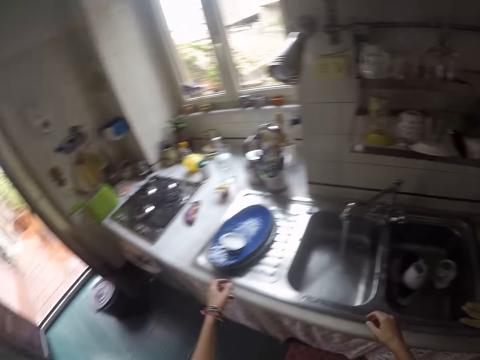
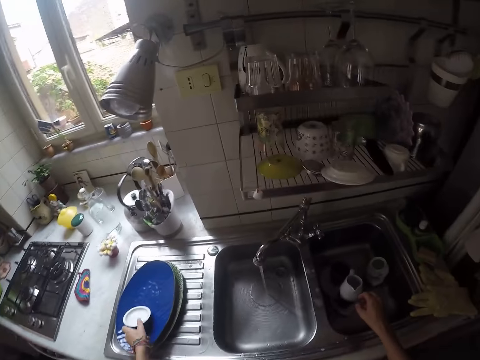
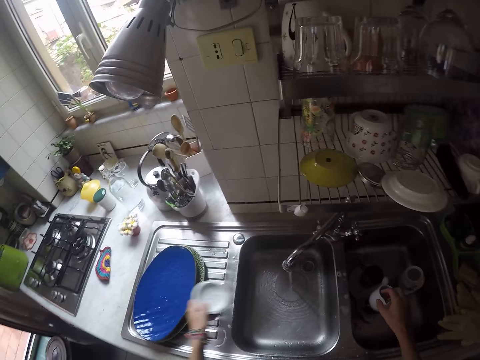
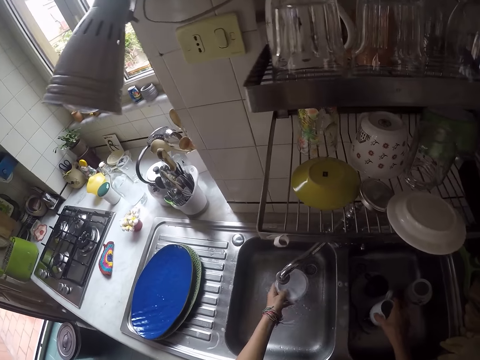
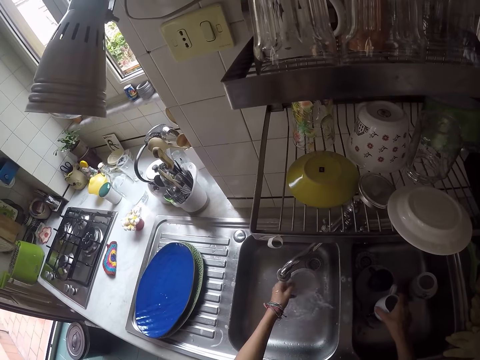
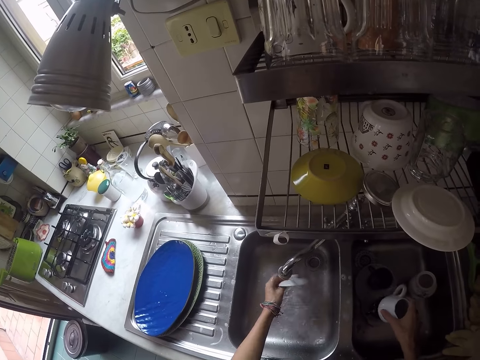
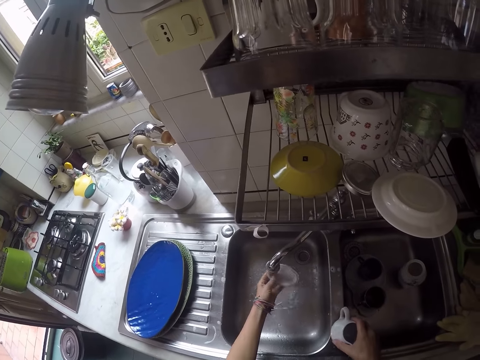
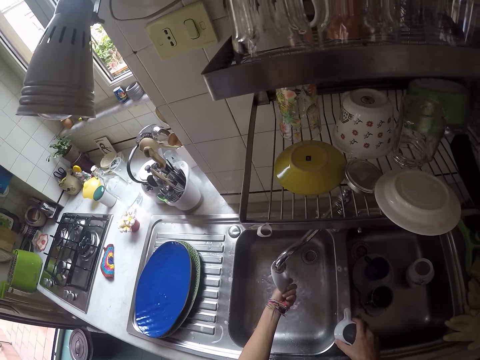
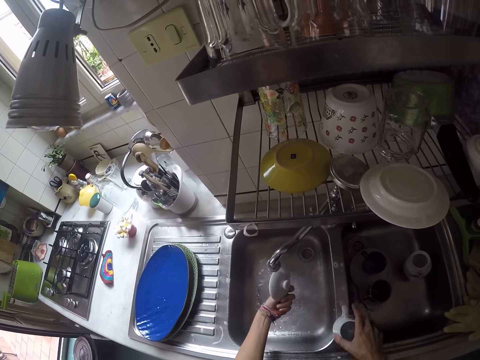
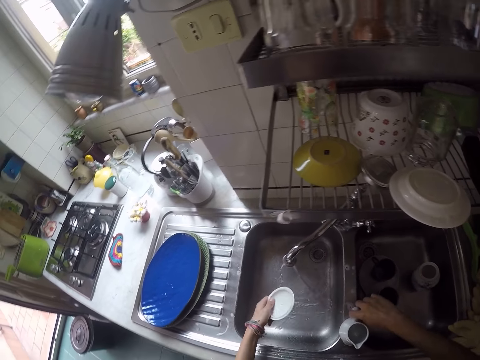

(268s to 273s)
The camera wearer takes a bowl lid on the tray. They rinse the lid. They take a teapot in the other sink. They put the teapot on the sink slab.

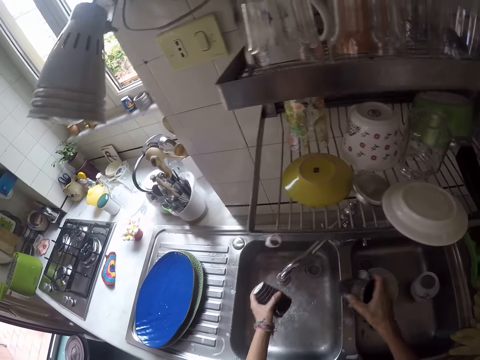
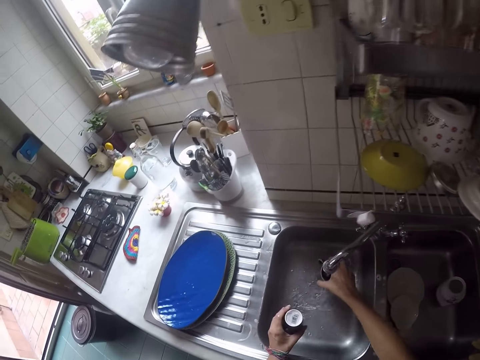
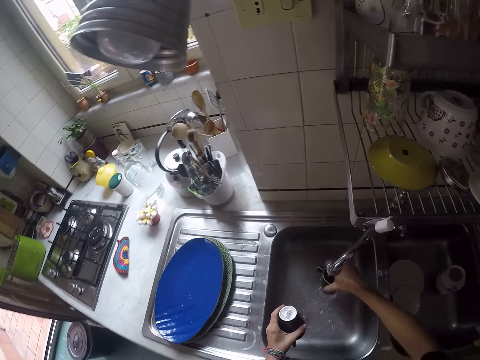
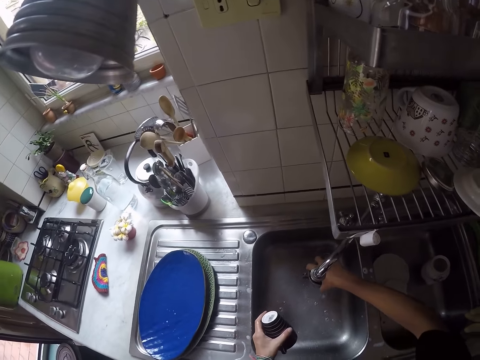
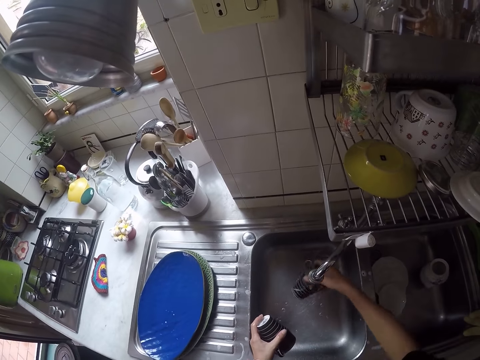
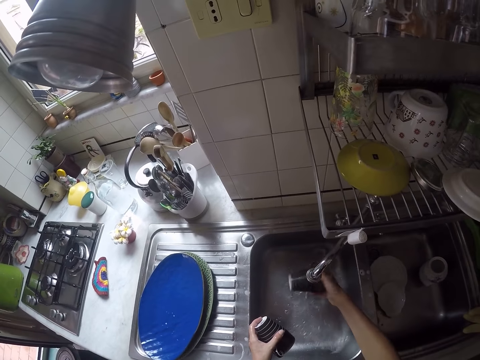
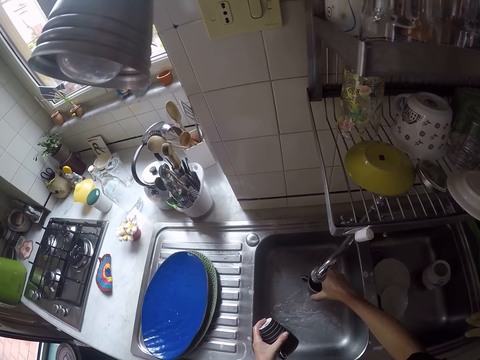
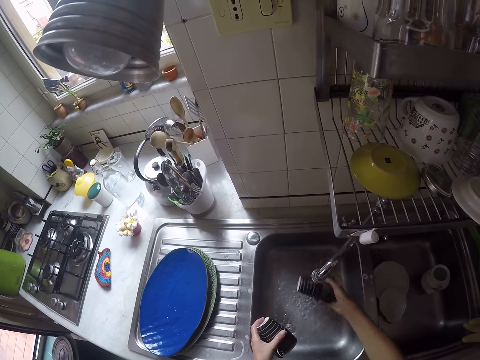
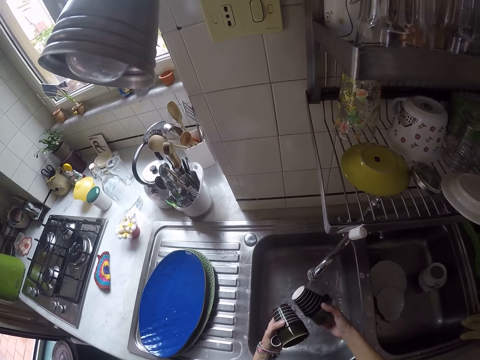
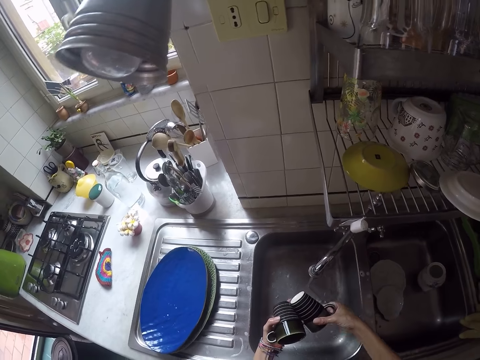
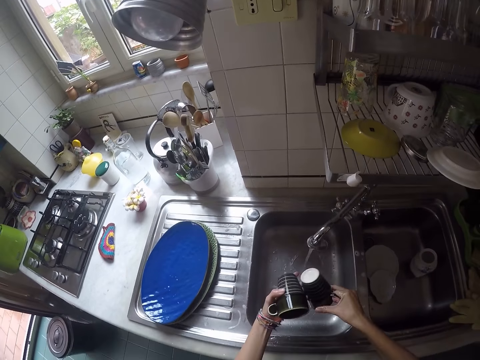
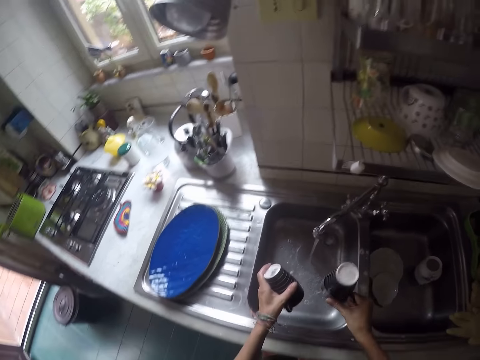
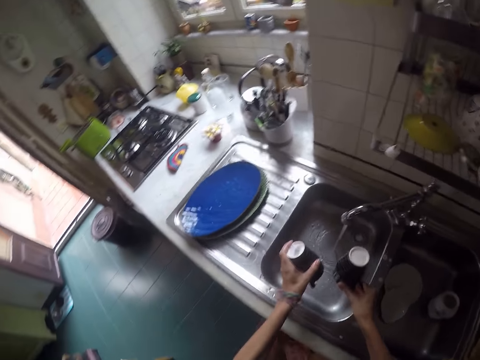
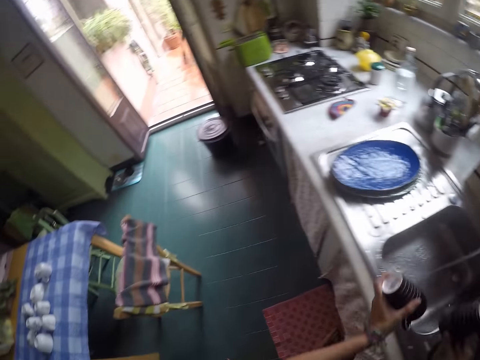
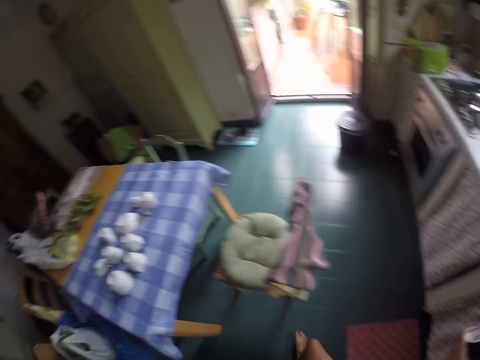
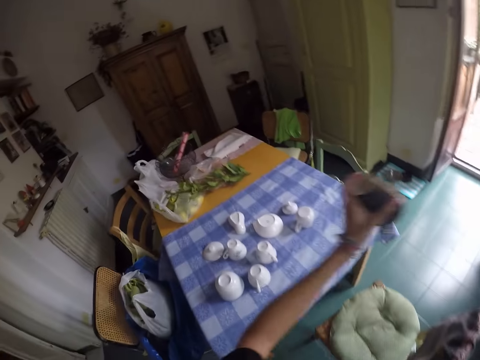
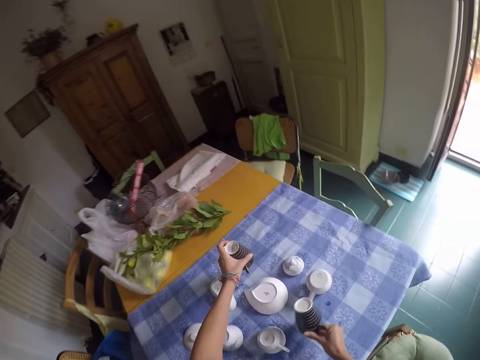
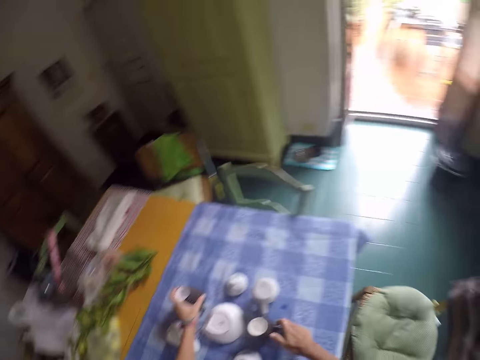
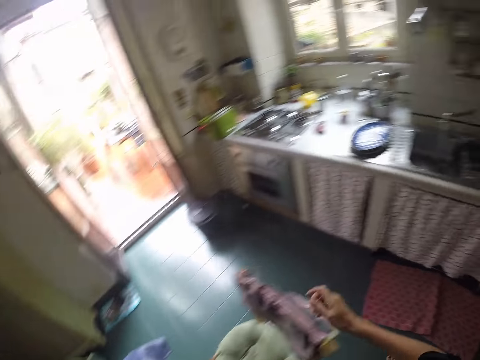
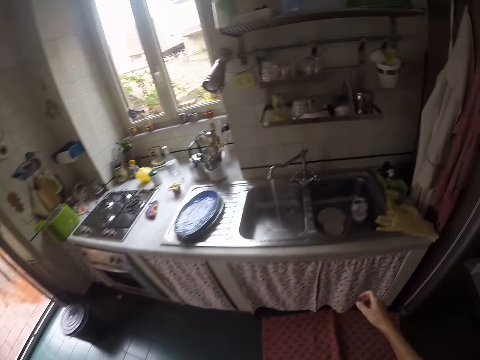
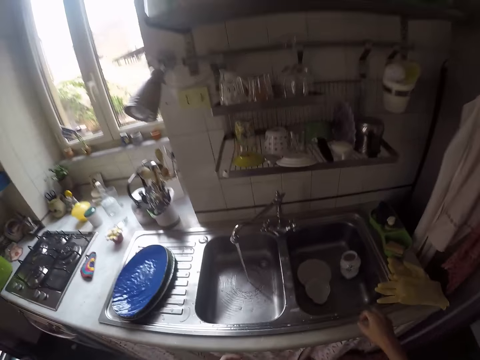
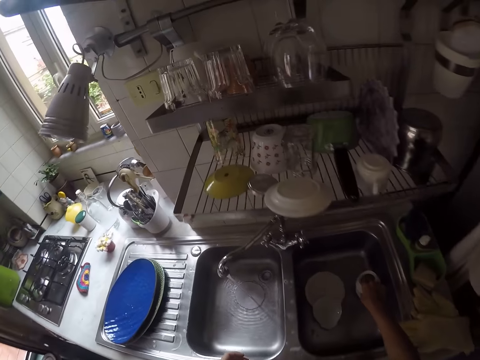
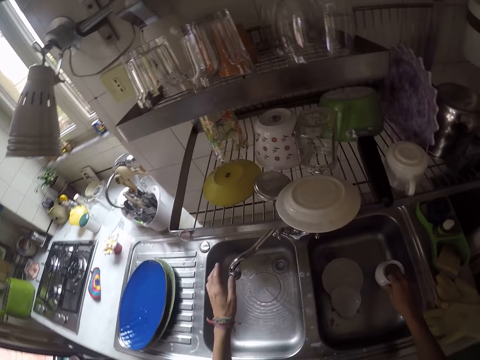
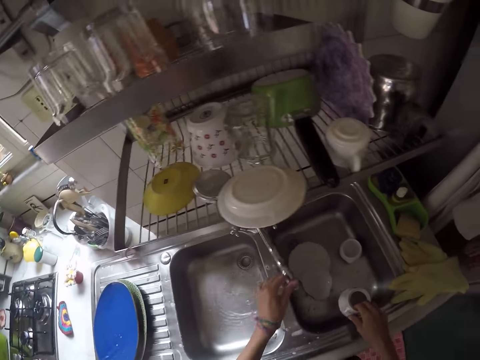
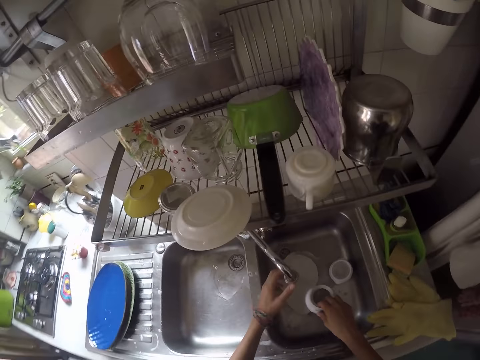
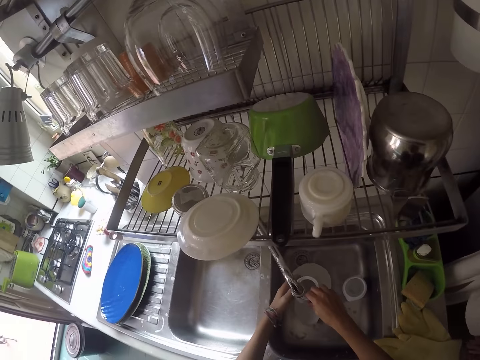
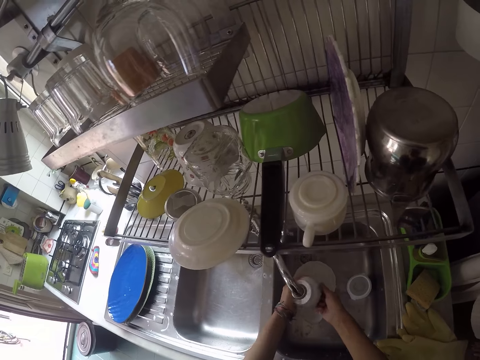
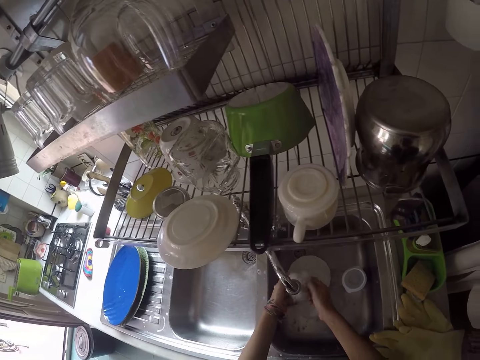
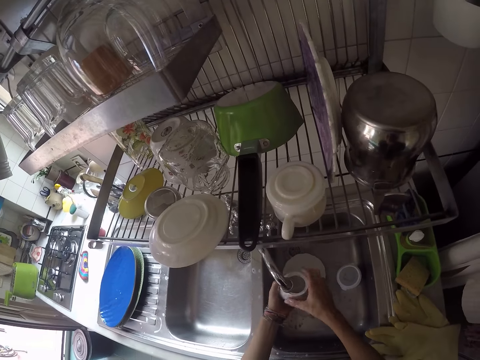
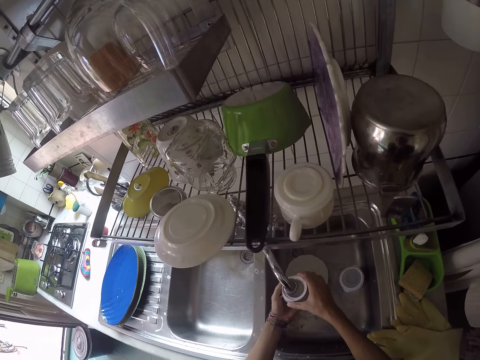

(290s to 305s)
The camera wearer takes a cup. They rinse the cup. They remove excess water from the cups. They turn around. They put the cups on the table. They walk around. They take a bowl from the sink. They tilt the tap. They rinse the bowl.

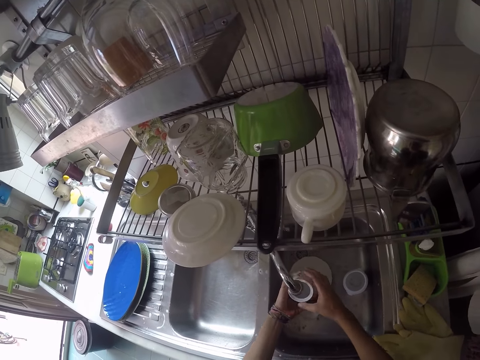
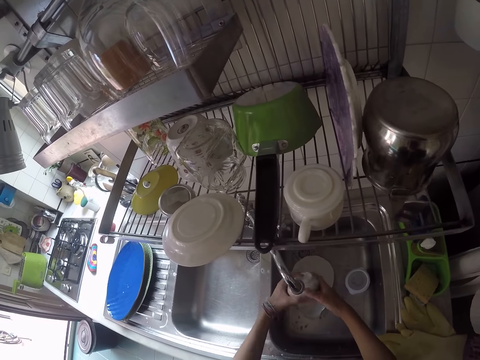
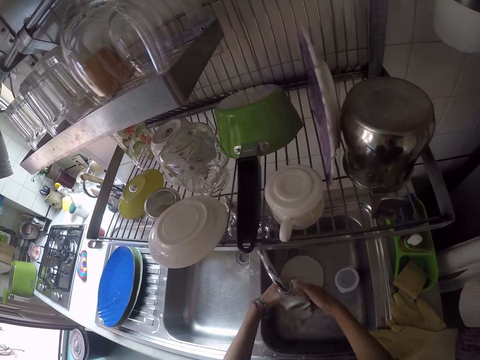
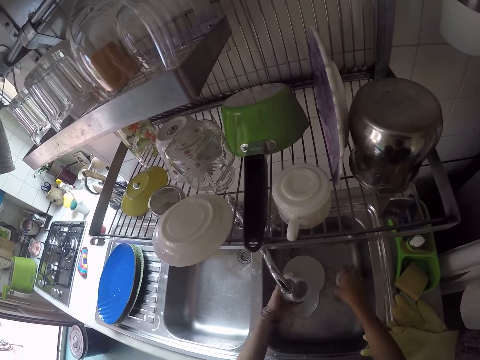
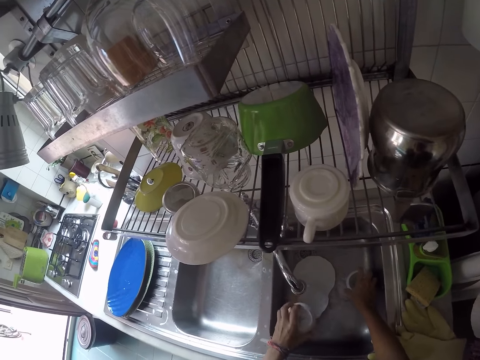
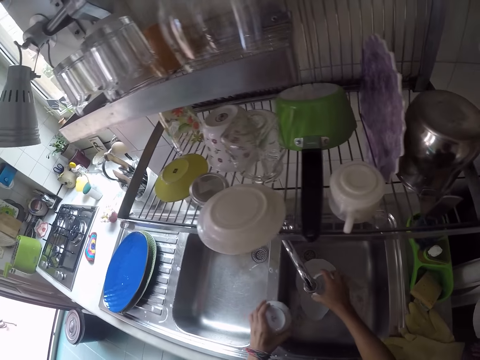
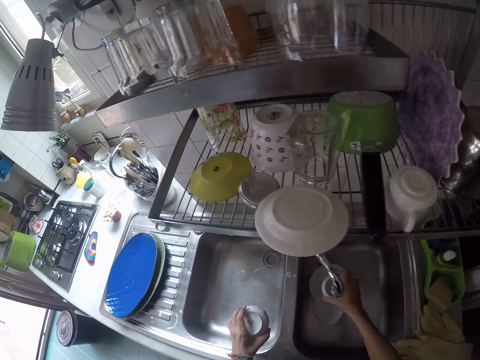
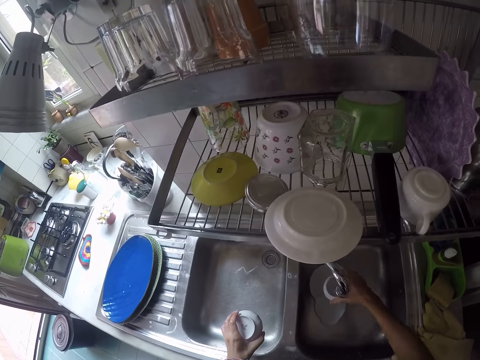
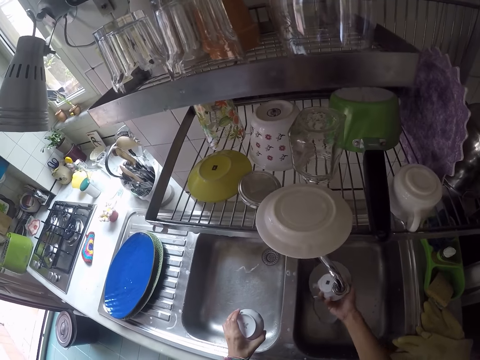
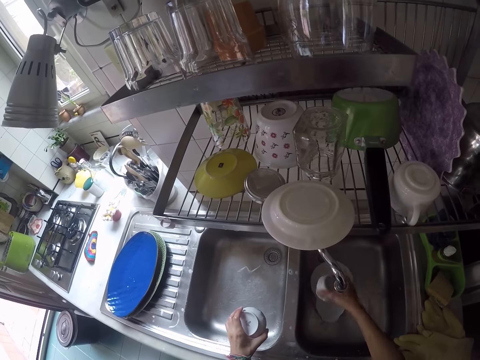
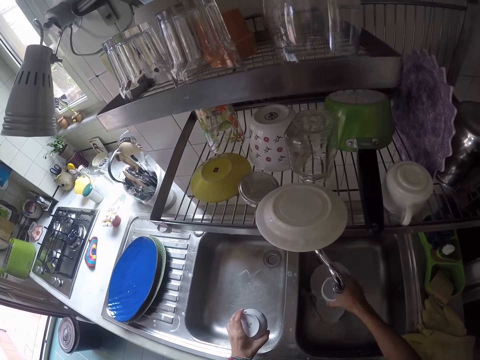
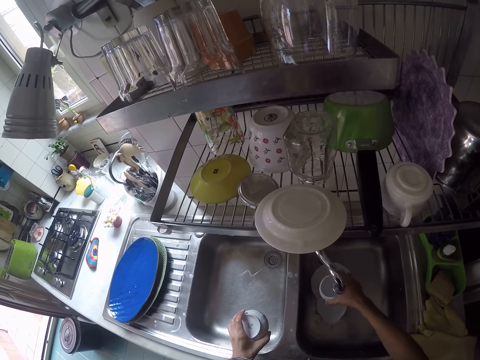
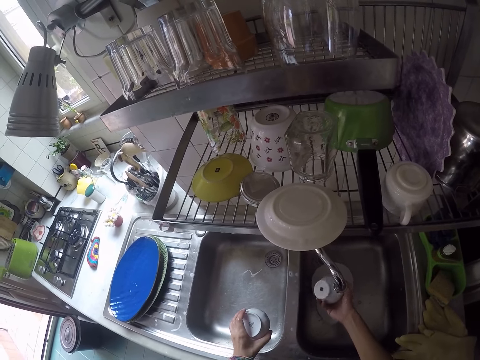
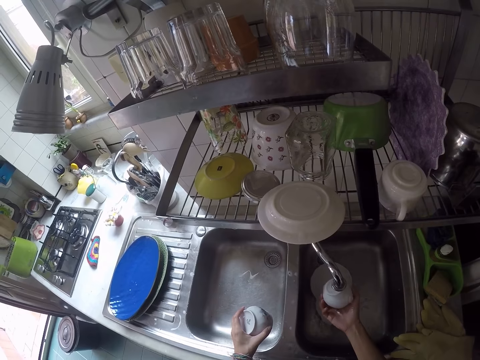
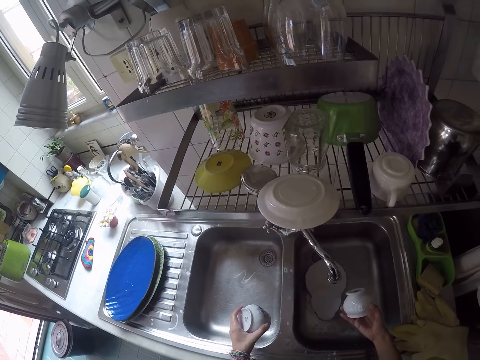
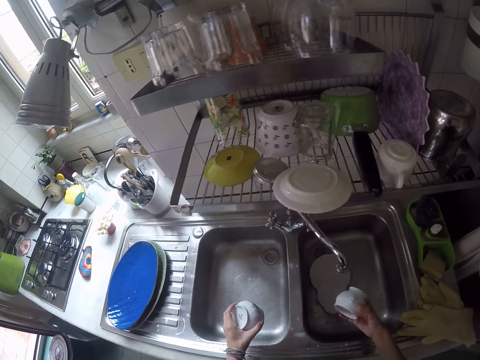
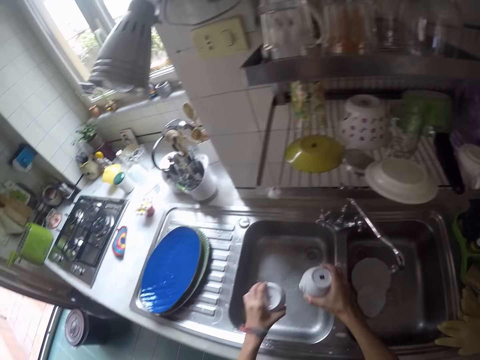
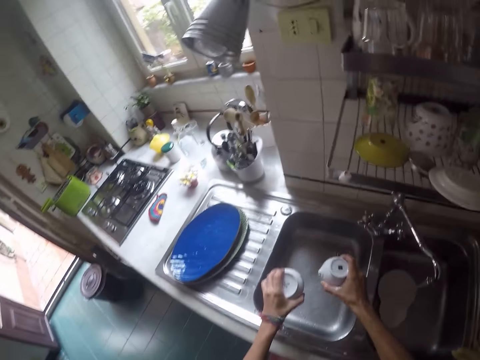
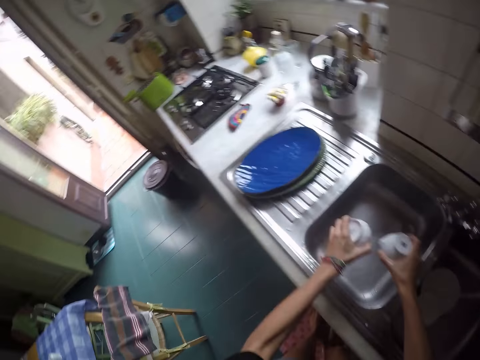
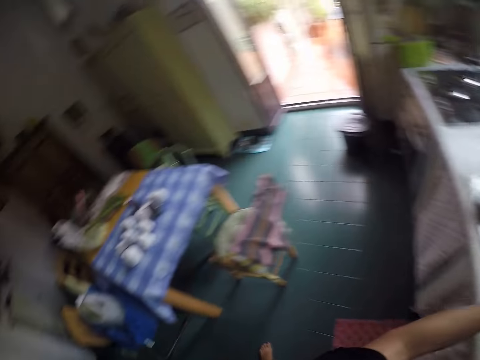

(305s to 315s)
The camera wearer takes another bowl in the sink. They rinse the bowl. They remove excess water from the utensils.
